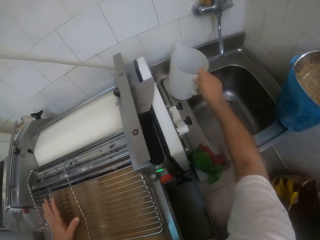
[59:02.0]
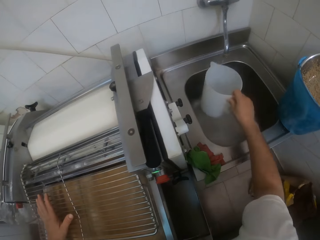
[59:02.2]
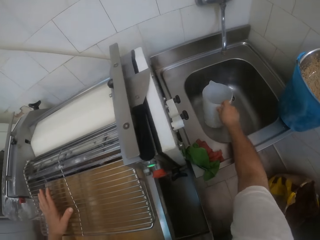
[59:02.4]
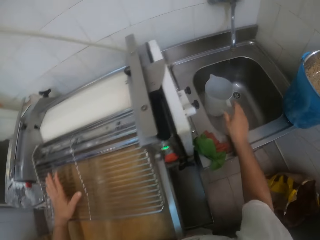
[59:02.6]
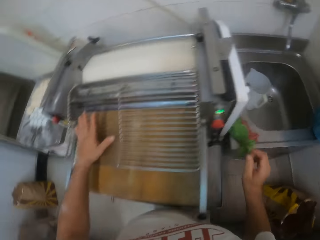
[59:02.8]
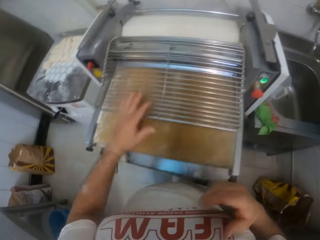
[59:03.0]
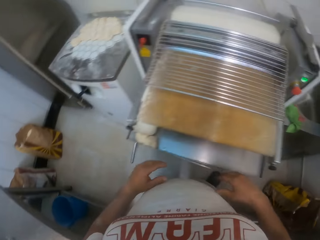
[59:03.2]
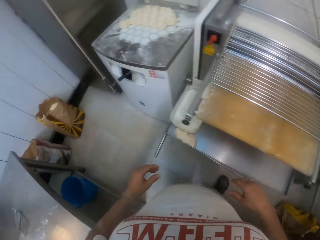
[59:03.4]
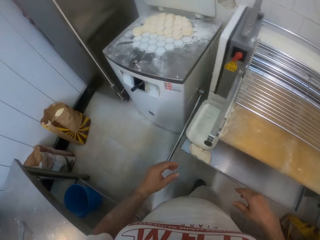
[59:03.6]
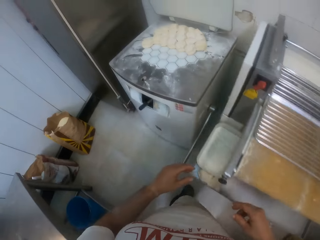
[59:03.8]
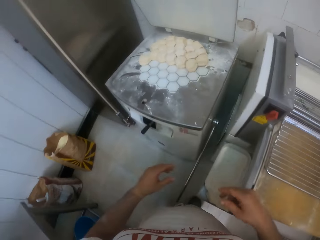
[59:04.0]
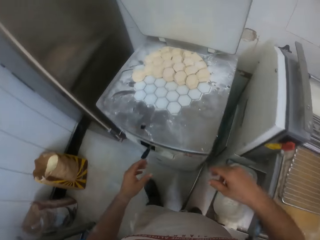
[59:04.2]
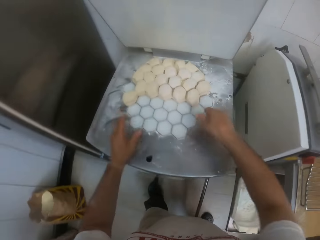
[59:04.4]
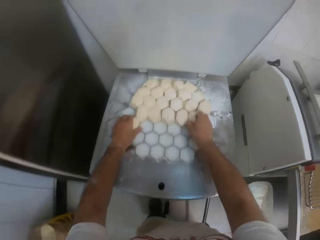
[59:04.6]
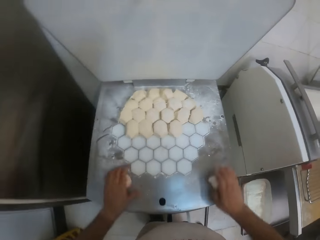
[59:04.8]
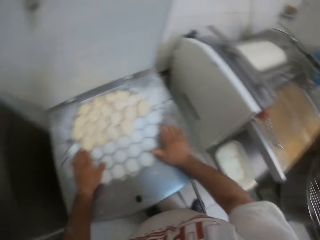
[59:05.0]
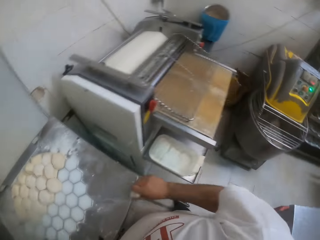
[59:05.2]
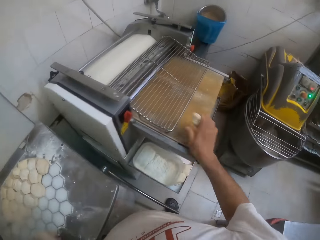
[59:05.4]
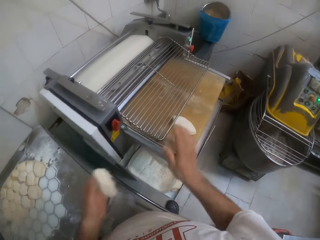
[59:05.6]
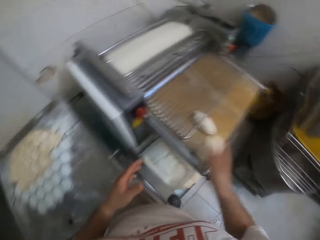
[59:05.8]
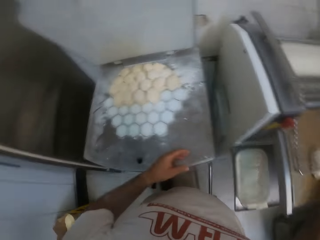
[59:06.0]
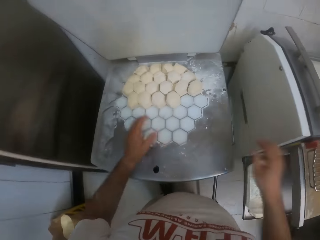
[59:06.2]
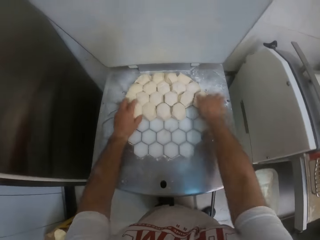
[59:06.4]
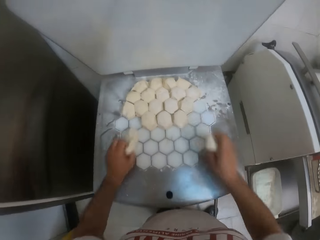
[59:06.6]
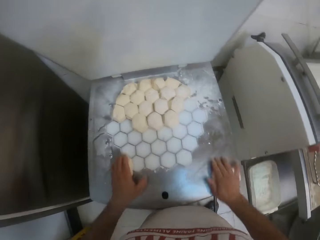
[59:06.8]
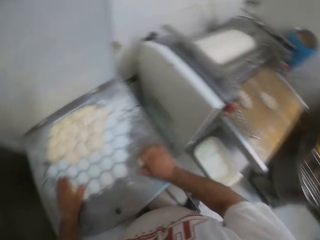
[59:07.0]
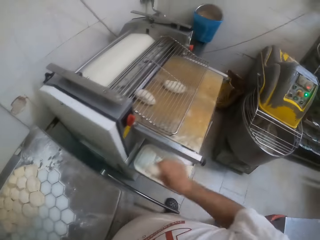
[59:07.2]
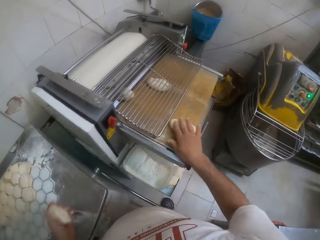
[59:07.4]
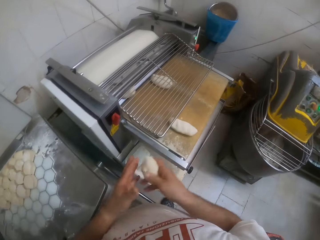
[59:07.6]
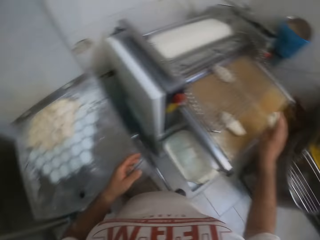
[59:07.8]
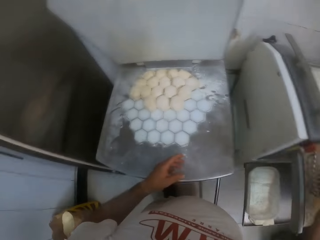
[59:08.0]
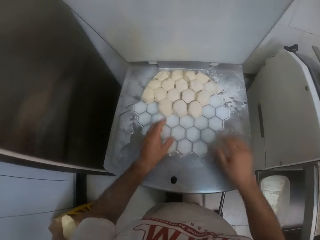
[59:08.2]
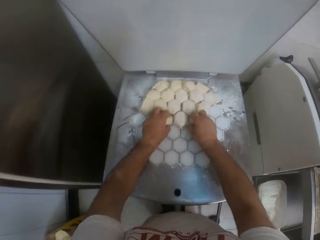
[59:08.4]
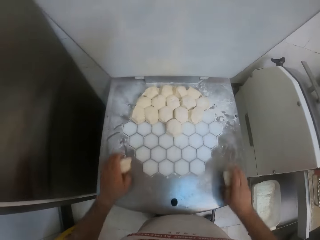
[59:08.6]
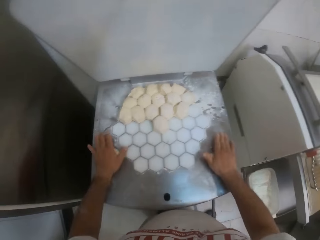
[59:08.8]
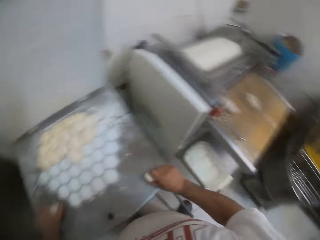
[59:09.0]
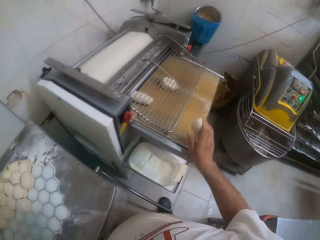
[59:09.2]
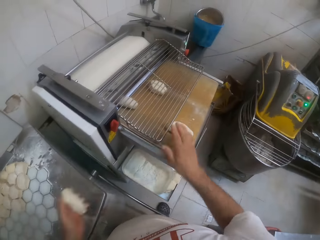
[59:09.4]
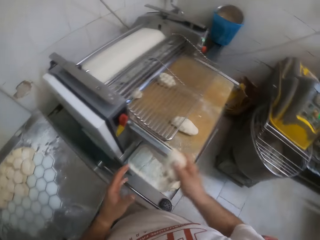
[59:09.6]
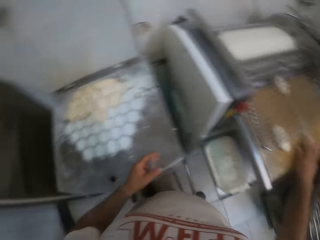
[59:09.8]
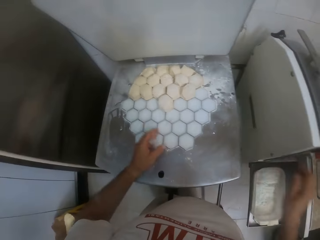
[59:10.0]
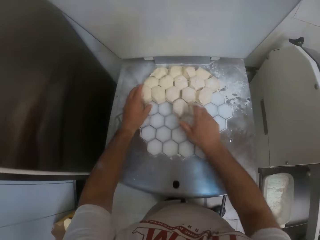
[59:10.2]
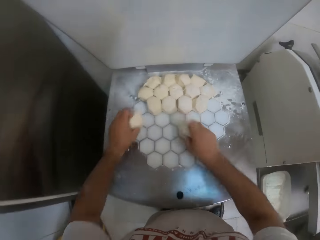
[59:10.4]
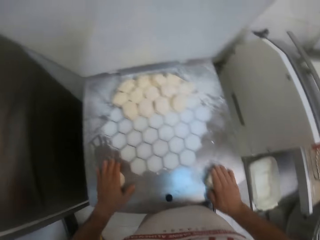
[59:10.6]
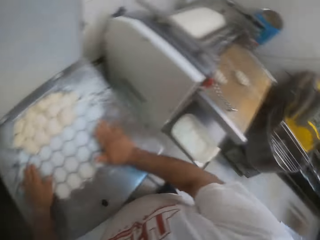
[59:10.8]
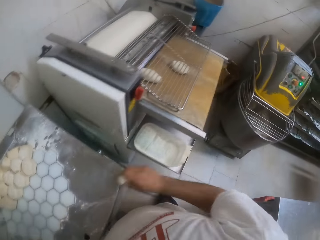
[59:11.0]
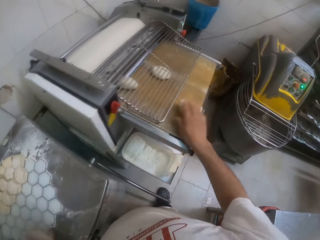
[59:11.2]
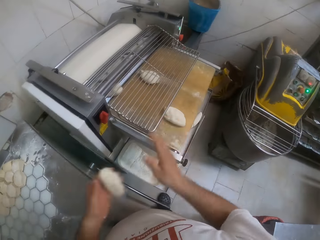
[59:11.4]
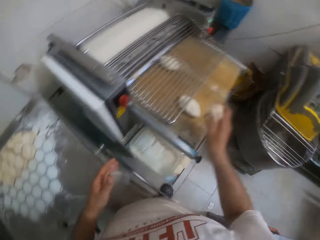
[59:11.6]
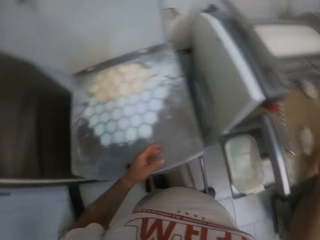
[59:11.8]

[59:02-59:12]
The camera wearer picks the jug on the sink with his right hand. He drops the jug in the sink with his right hand. He fills the jug with water. He rubs two sets of dough on a slab with both hands. He drops the dough on the dough roller with both hands. He arranges the dough to something.

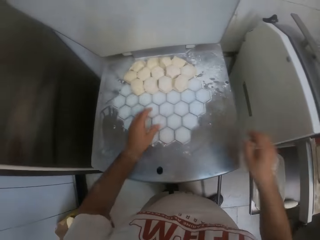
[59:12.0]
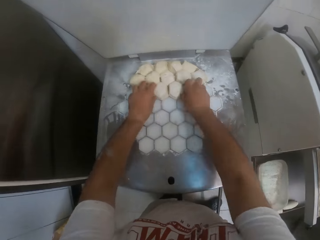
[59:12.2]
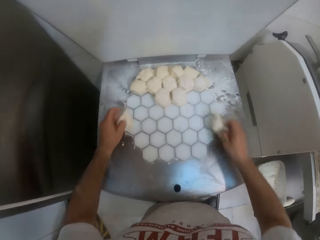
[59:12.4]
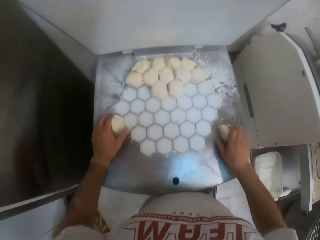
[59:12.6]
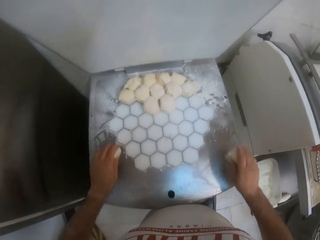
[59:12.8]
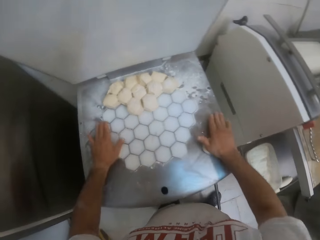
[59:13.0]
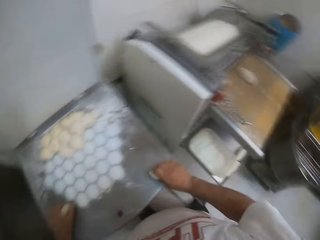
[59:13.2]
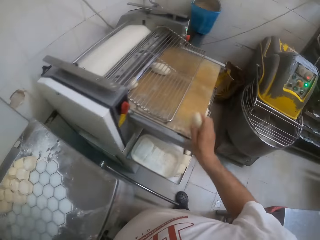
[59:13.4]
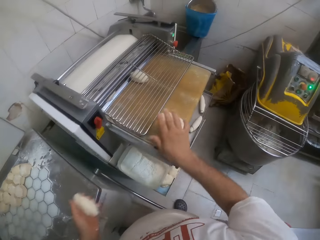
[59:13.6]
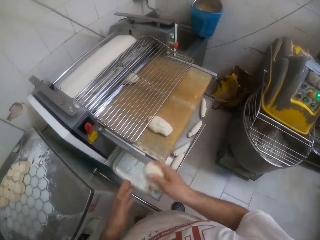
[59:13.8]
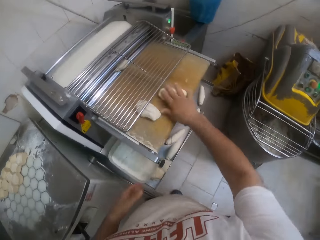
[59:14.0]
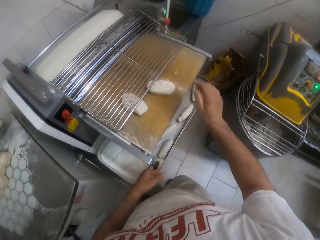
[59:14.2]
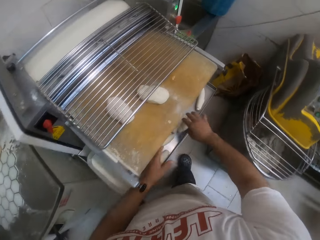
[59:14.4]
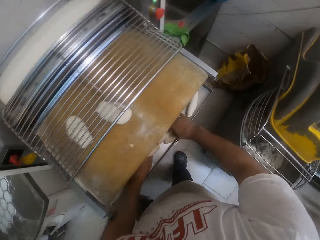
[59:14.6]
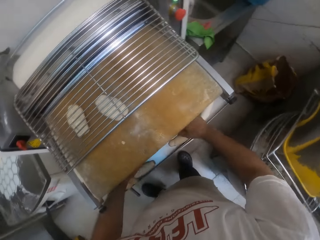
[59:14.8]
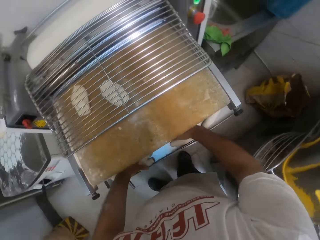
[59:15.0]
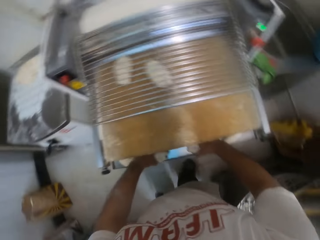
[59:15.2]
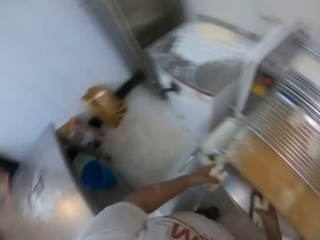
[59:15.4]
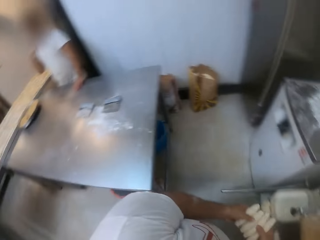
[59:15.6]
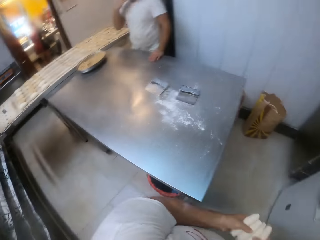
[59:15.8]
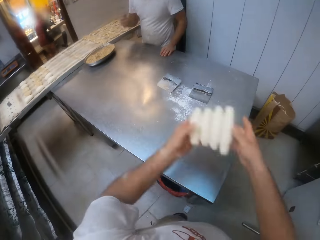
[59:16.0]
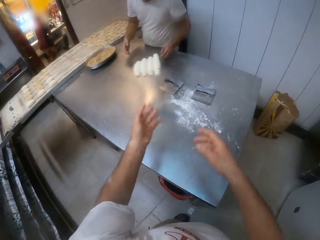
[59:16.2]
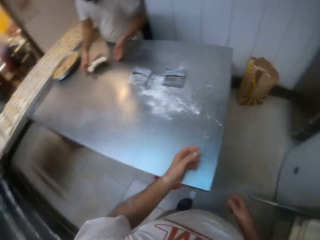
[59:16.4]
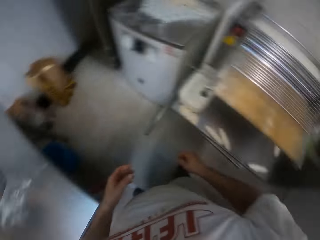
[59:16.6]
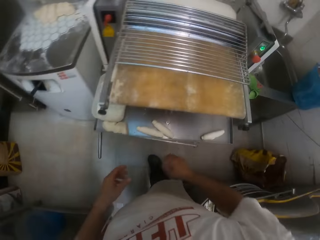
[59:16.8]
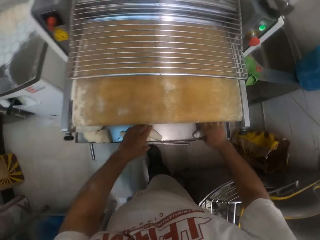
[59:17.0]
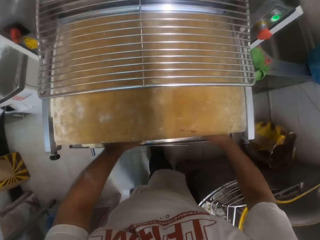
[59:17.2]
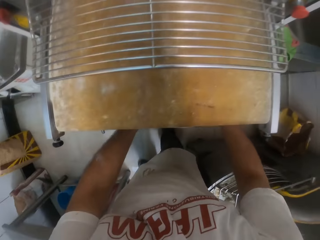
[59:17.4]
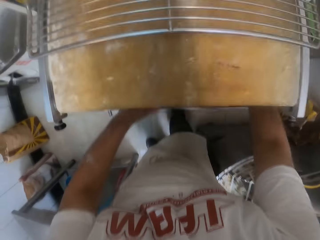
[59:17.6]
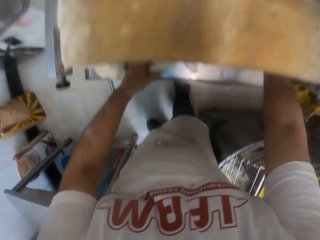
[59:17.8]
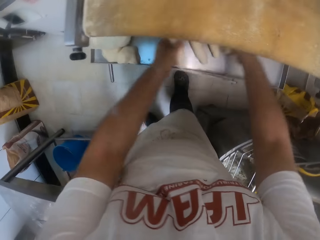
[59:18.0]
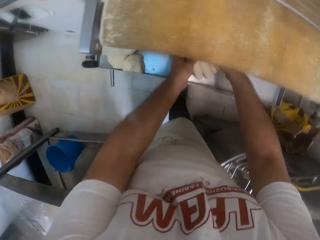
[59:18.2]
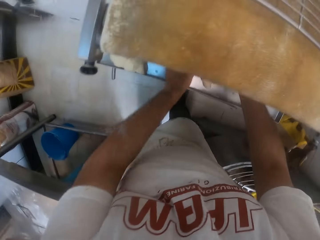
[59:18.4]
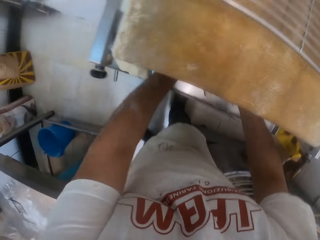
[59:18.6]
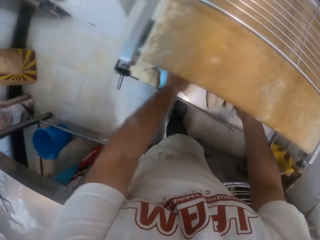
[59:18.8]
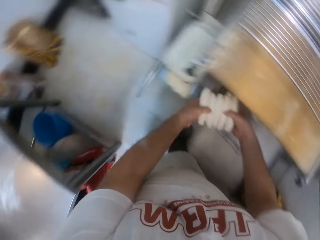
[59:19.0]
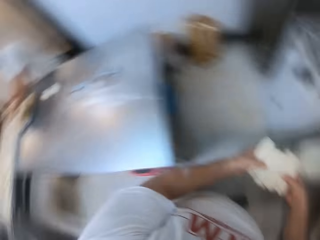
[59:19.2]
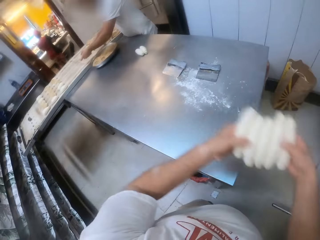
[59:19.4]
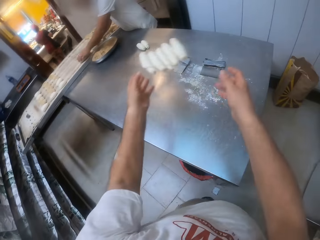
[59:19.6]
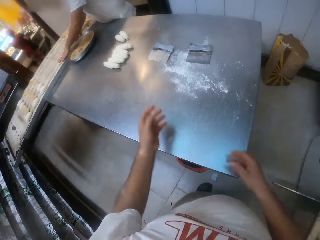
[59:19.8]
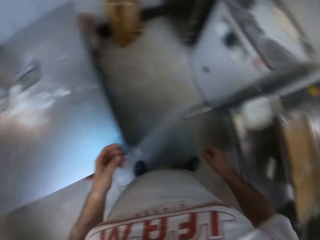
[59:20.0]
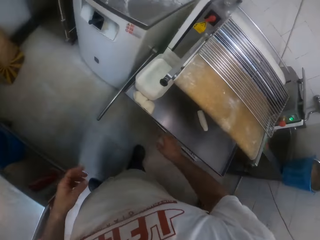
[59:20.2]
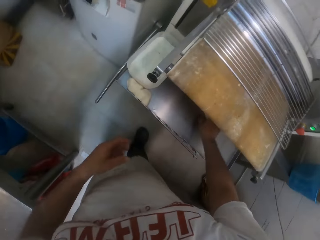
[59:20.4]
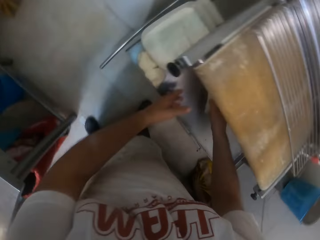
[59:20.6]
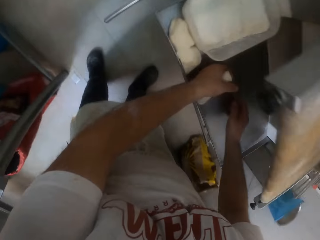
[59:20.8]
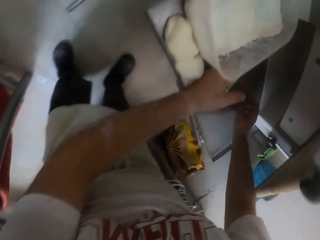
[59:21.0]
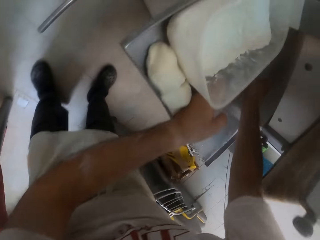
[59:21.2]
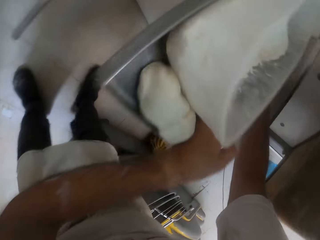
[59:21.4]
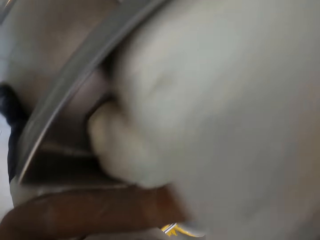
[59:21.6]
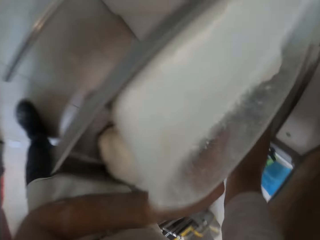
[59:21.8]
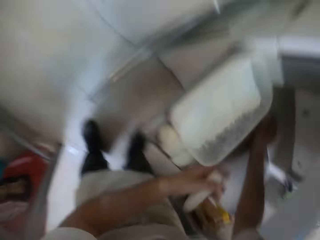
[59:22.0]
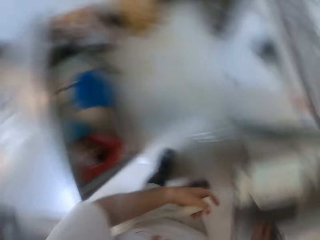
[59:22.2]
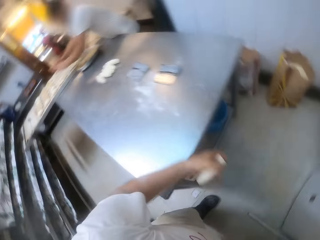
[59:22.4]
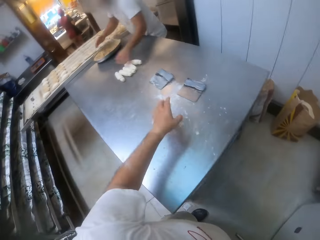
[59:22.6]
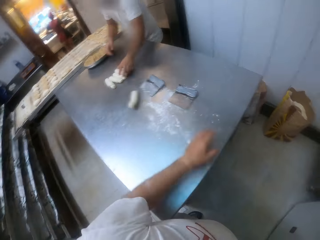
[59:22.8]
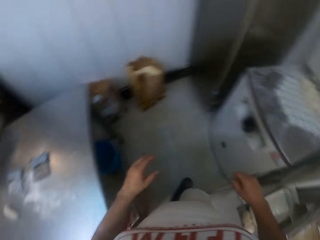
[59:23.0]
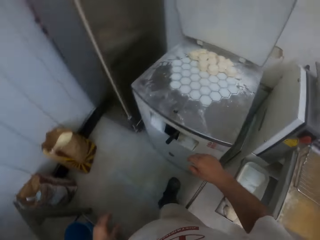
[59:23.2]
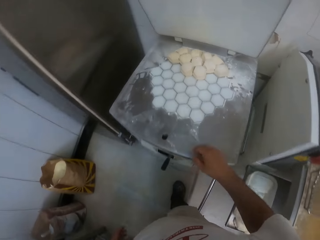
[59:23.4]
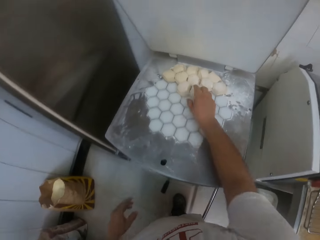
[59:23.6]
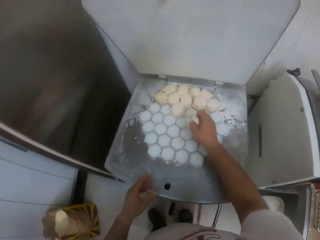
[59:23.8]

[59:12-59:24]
The camera wearer arranges the dough on the machine. He packs some sets of dough from a tray with both hands. He throws the sets of dough on a table to a man. He holds the dough on his hands. He holds the dough.
